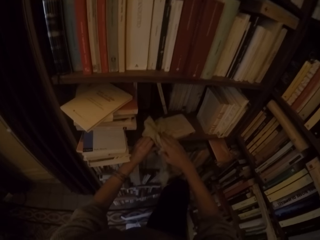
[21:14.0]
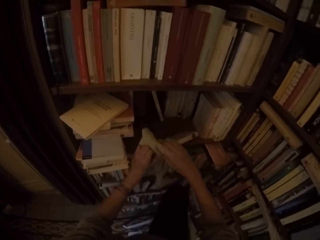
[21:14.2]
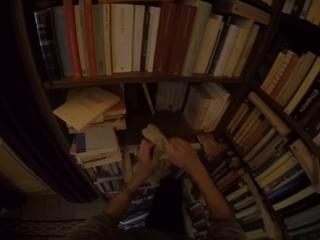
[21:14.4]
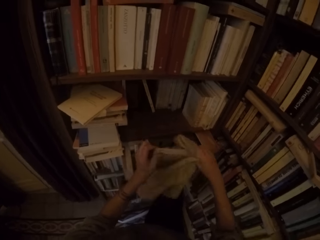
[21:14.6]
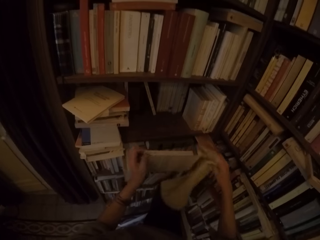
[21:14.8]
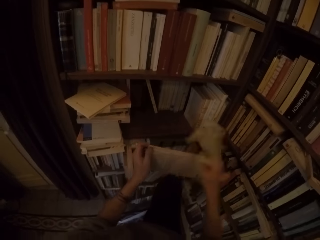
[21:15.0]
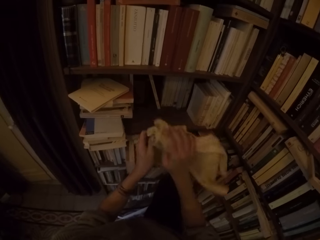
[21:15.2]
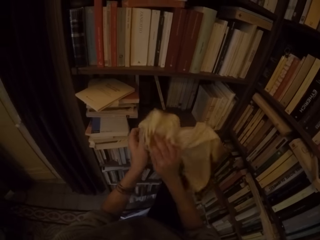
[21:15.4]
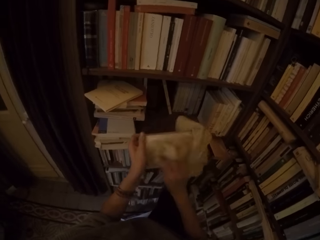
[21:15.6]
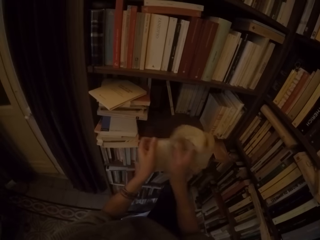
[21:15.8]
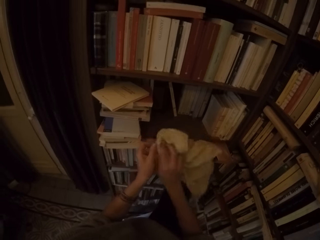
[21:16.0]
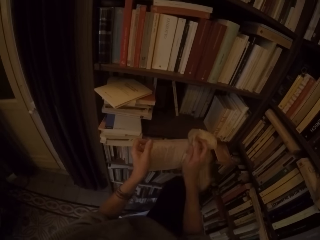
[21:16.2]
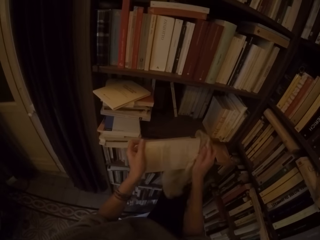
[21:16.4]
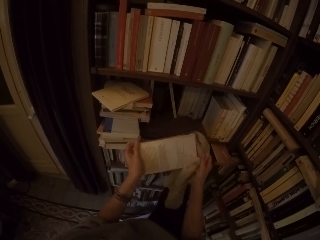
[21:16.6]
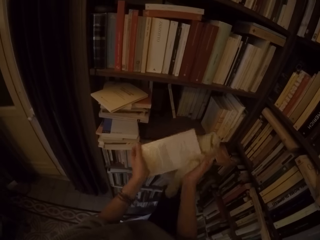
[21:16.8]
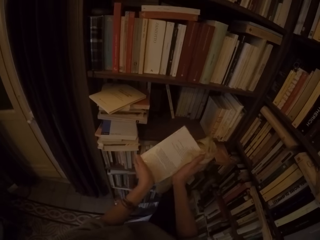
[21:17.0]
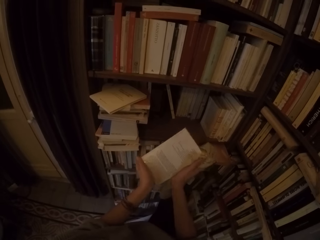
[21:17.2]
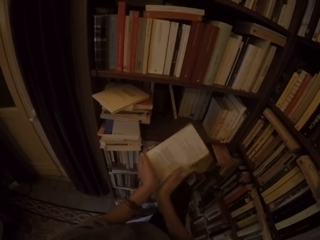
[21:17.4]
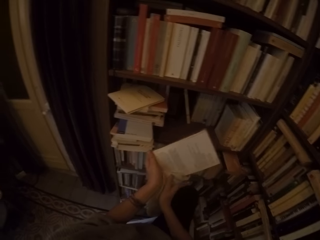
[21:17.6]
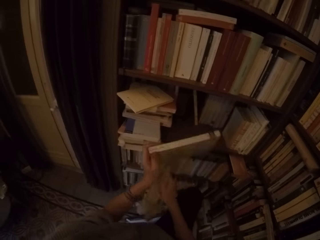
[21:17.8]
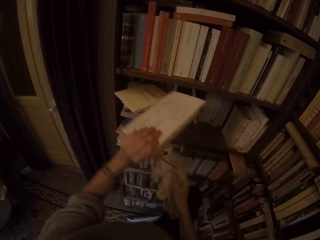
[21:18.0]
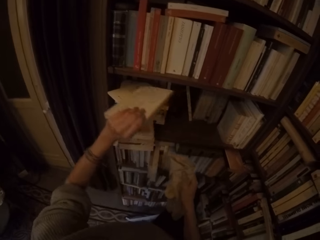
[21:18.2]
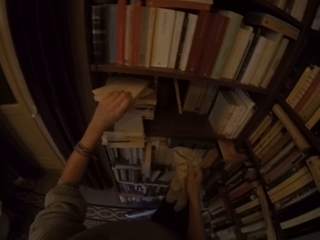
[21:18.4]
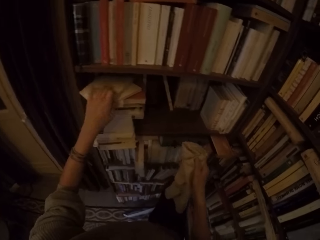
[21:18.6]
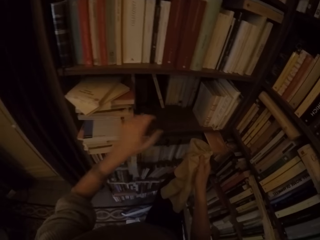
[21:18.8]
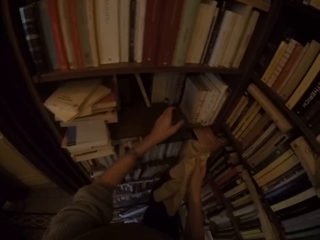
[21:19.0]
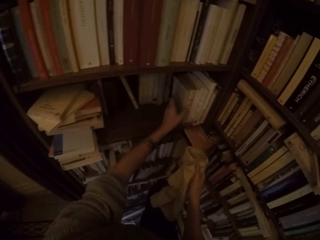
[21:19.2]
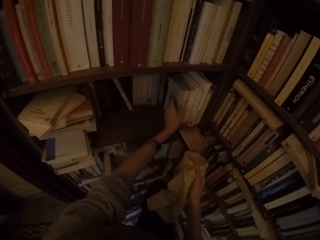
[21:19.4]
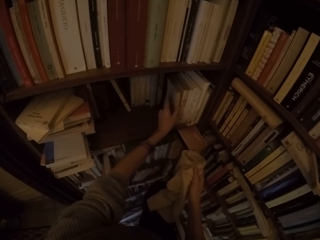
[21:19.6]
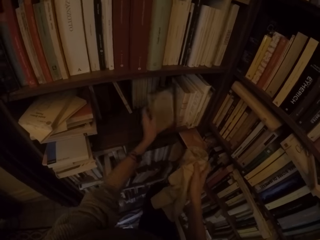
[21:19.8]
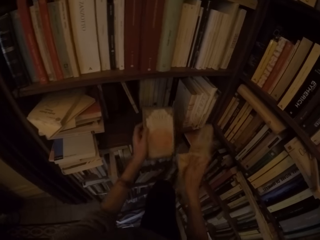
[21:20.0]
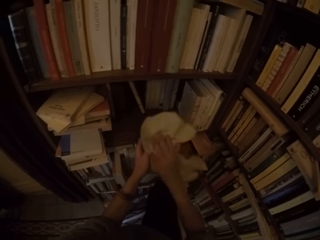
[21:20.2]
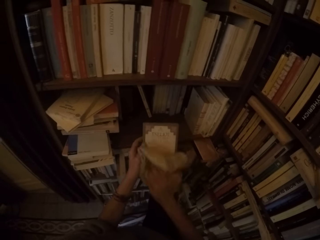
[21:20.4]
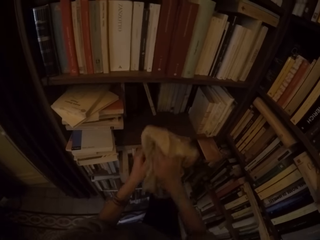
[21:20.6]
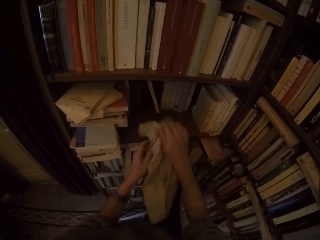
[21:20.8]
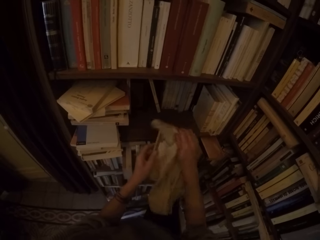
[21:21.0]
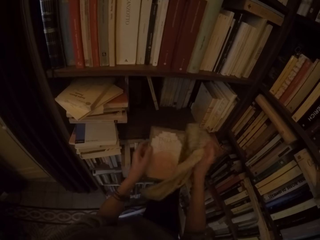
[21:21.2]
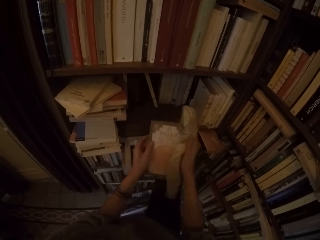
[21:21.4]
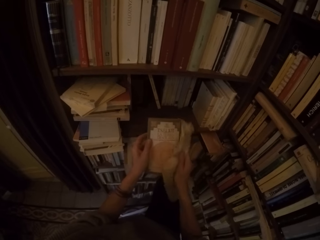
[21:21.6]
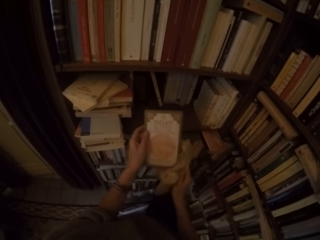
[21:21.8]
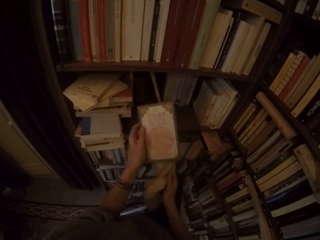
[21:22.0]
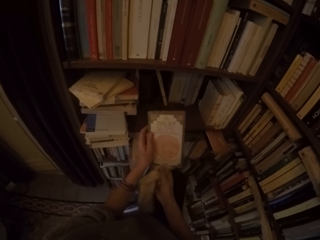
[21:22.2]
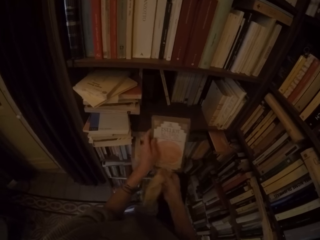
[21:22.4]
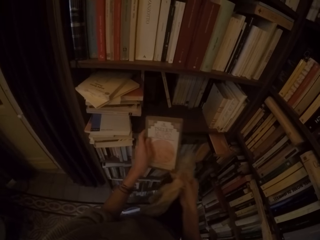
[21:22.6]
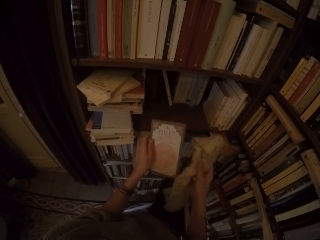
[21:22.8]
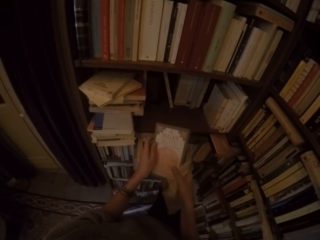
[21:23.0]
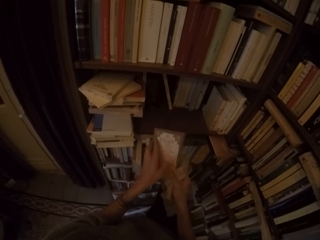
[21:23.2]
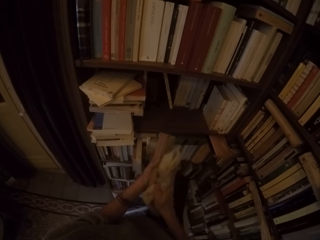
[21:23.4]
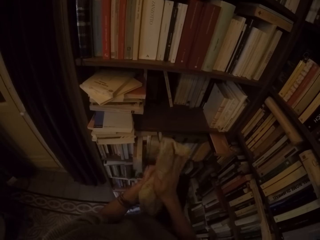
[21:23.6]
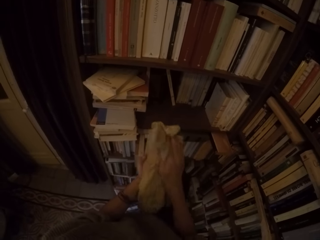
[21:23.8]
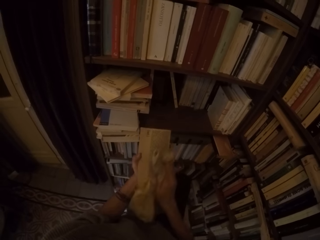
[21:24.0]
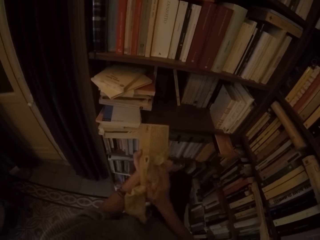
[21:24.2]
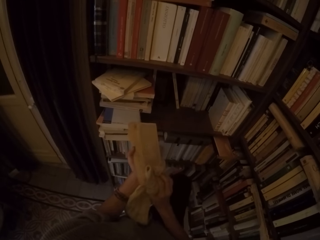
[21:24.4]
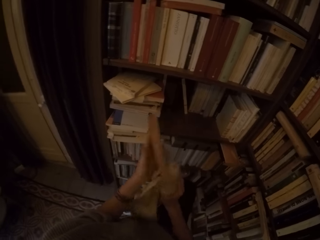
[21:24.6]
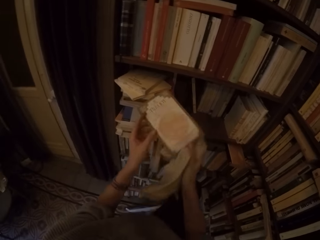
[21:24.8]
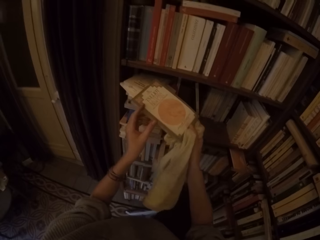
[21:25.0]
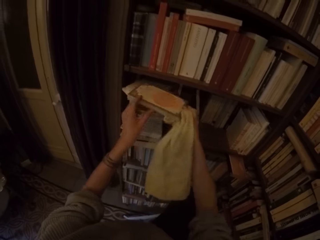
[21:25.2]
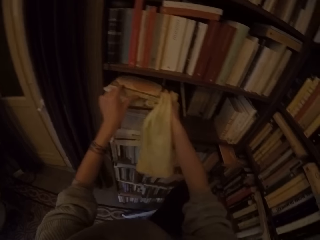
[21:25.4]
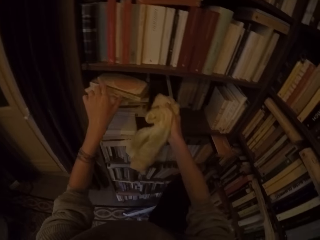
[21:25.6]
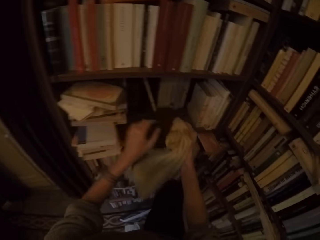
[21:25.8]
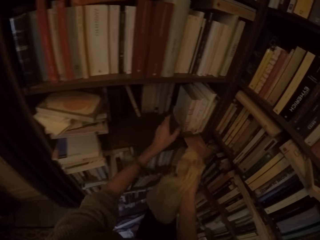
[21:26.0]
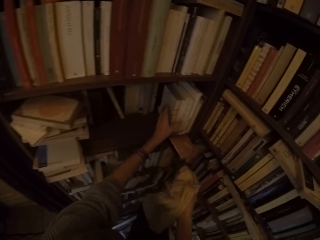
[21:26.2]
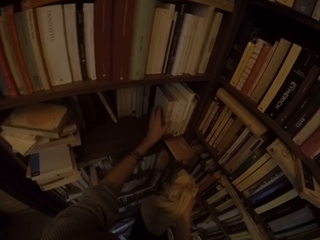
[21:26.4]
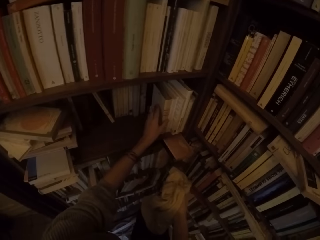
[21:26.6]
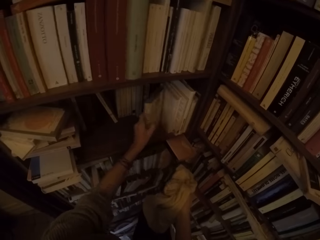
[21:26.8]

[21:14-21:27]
The camera wearer picks the book from the bookshelf with her right hand. She cleans the book with the rag with her right hand. She places the book on the stack of books with her left hand. She picks a book from the bookshelf with her left hand. She cleans the book with the rag with her right hand. She turns the book around with both hands. She cleans the book with the rag with her right hand. She places the book on the stack of books with both hands.

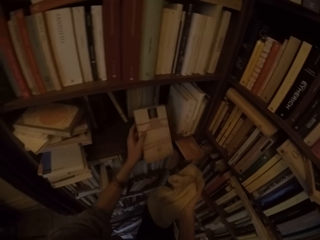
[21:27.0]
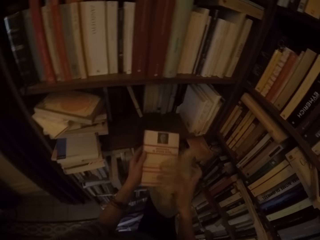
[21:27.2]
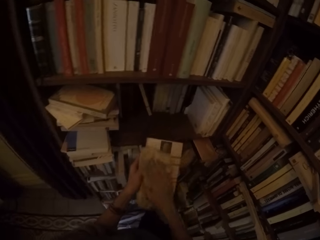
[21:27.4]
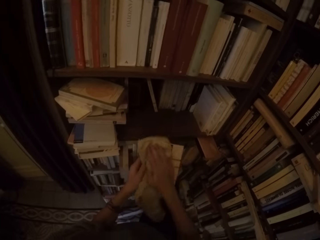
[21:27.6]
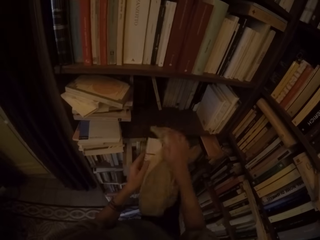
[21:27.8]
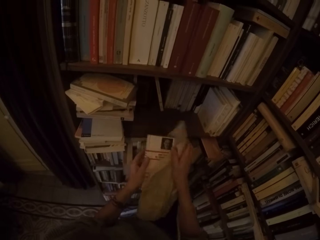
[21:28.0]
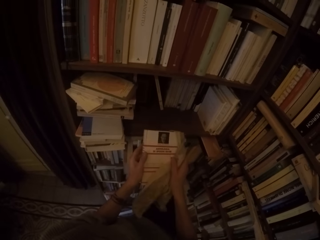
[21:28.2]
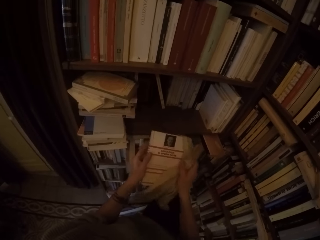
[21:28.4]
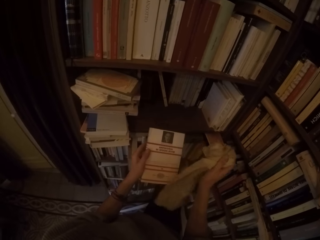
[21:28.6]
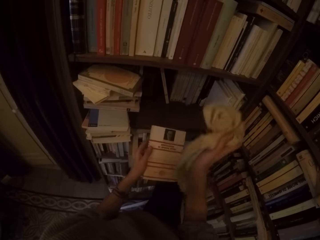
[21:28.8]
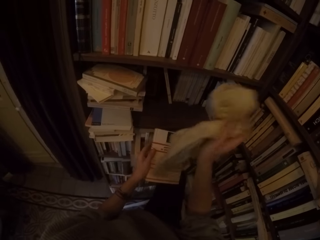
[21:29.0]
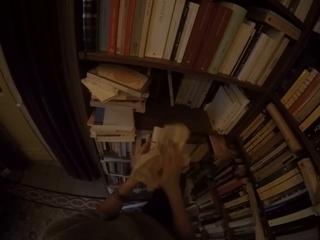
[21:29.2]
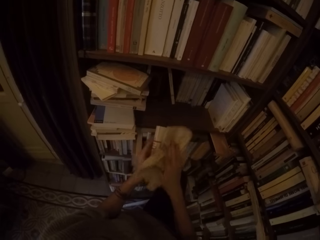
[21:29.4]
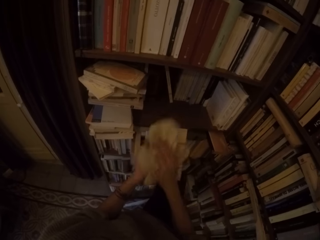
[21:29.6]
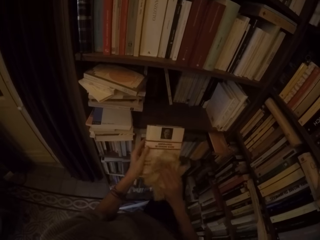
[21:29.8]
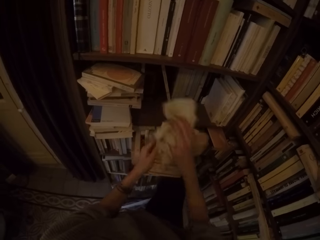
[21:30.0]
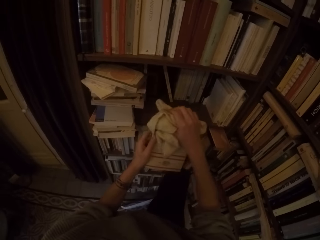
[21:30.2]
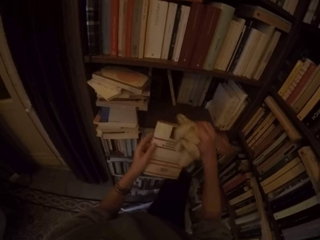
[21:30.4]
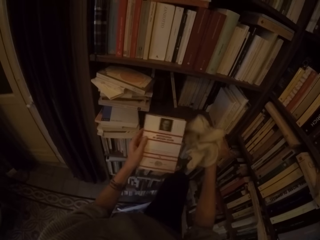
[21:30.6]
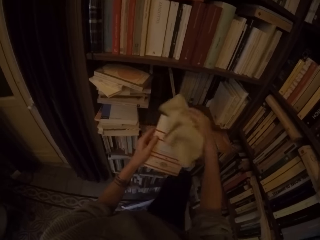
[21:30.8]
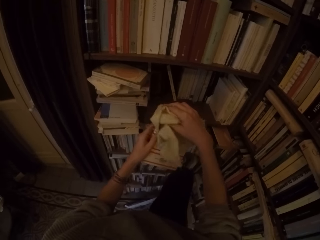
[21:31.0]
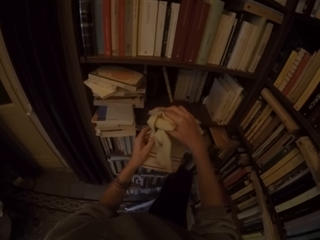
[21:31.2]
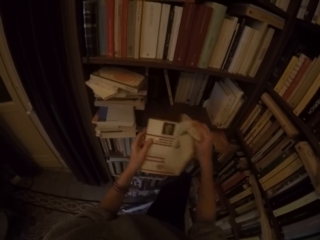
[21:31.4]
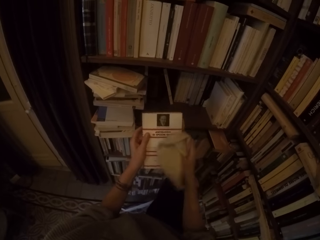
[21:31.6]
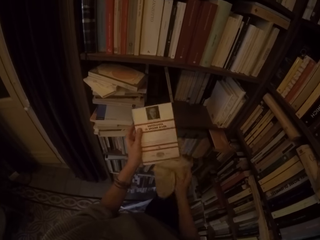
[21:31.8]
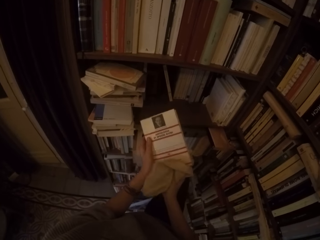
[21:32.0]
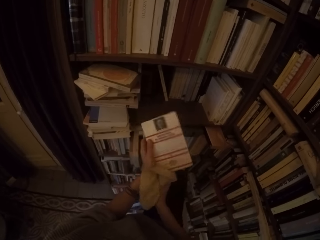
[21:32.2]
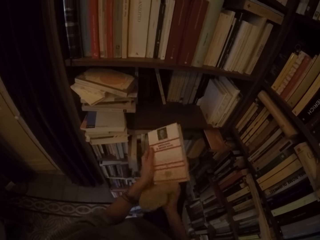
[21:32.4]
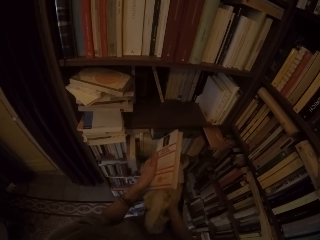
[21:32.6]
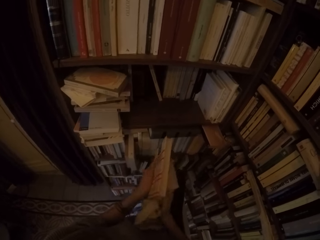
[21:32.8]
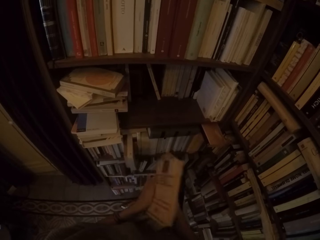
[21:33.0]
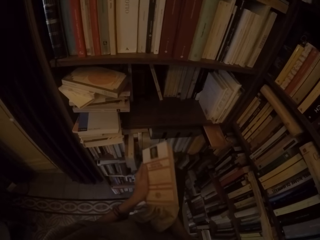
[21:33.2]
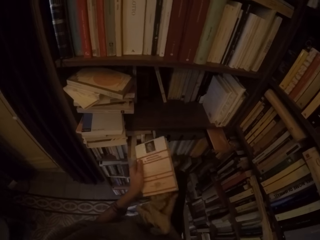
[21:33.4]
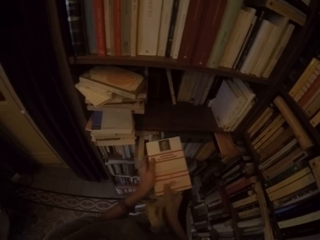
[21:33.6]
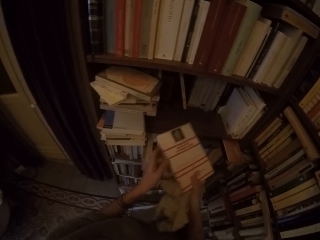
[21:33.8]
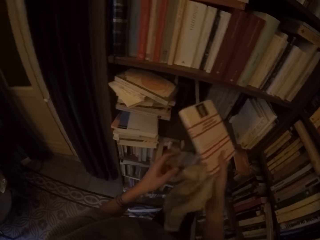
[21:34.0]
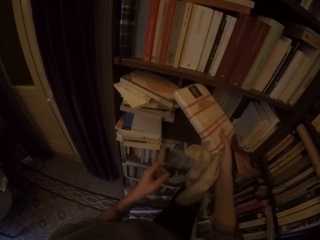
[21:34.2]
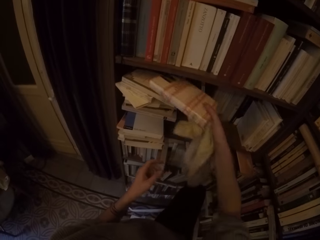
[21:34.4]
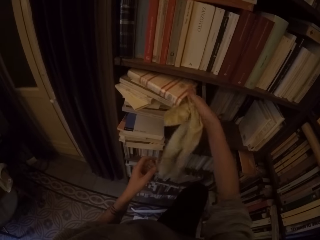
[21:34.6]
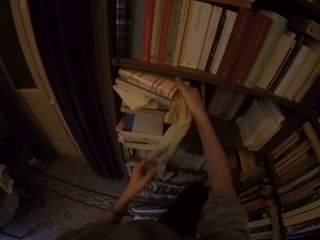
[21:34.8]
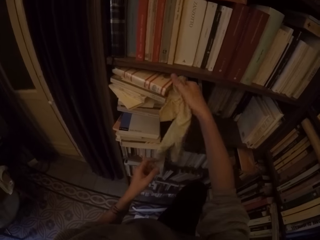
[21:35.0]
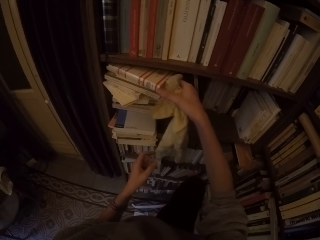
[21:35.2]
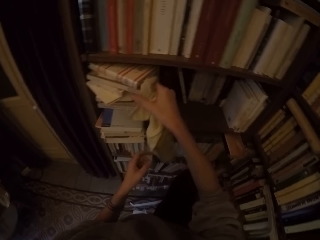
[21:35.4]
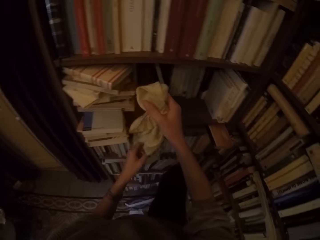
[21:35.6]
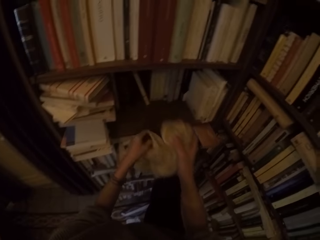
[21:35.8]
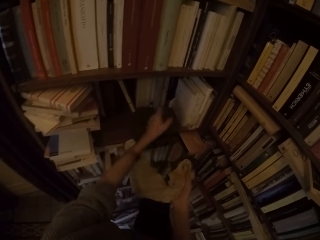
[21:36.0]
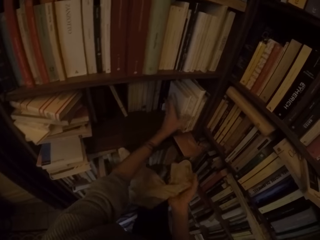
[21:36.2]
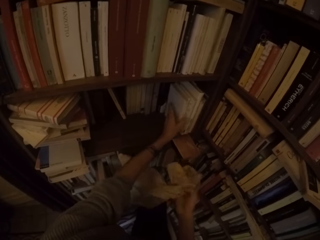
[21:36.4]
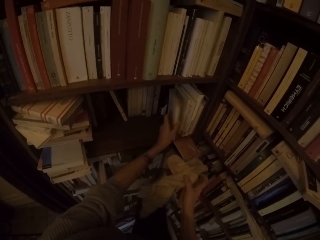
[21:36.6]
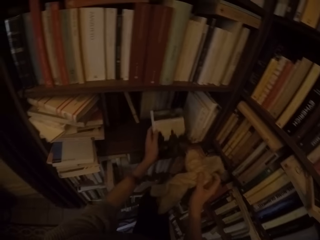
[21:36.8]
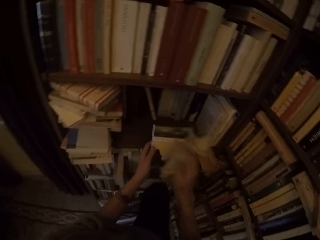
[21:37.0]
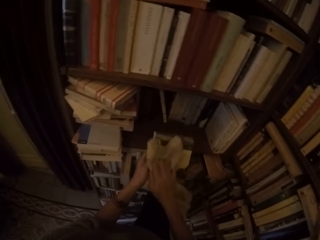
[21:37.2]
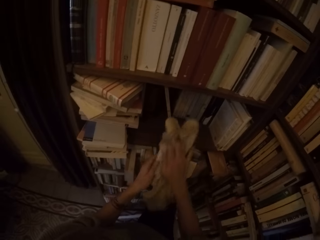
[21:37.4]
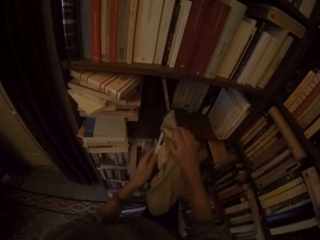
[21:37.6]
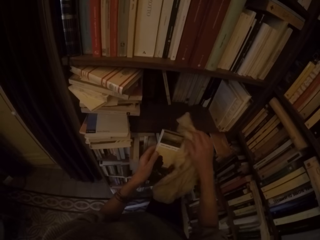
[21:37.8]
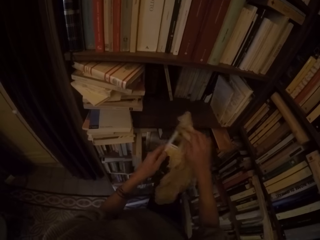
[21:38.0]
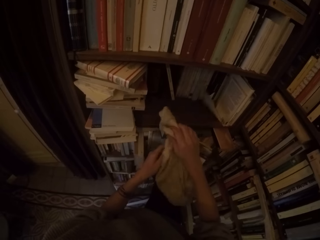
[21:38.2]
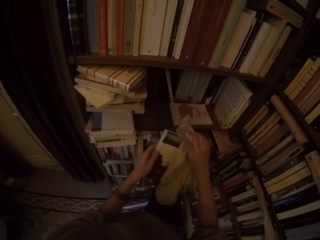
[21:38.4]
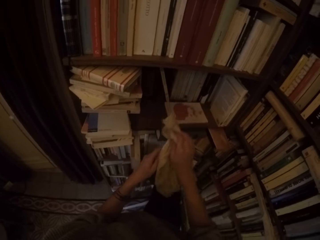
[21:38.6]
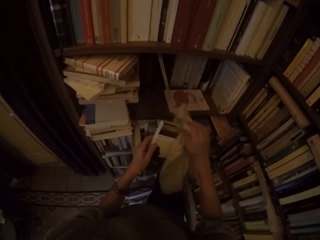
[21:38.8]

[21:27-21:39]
The camera wearer picks a book from the bookshelf with her left hand. She cleans the book with the rag with her right hand. She places the book on the stack of books with her right hand. She picks a book from the bookshelf with her left hand. She cleans the book with the rag with her right hand.
